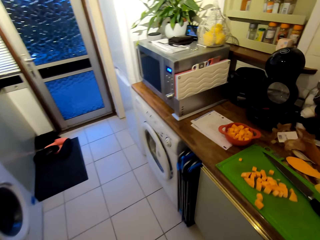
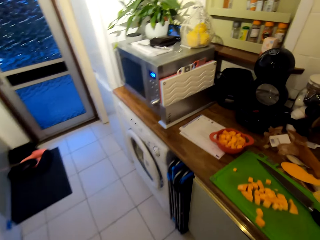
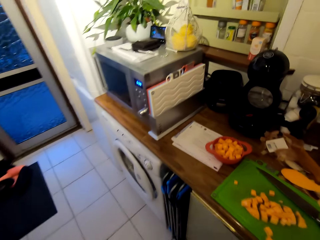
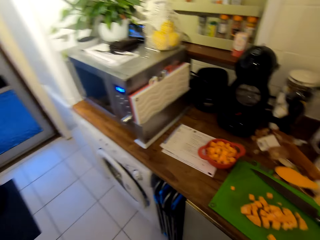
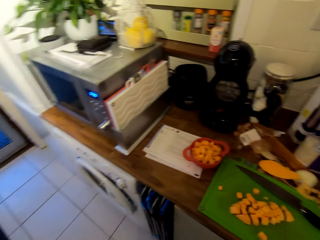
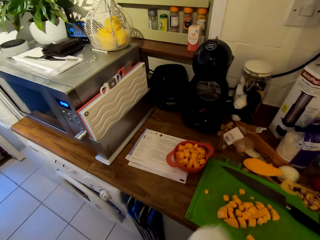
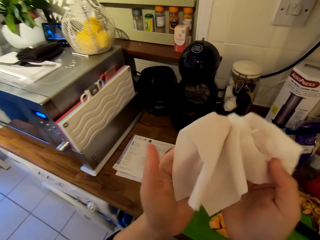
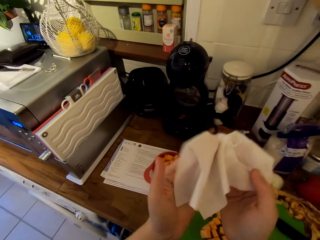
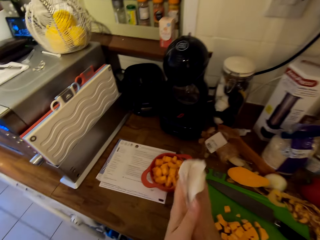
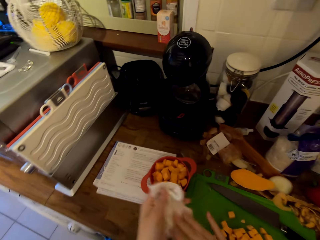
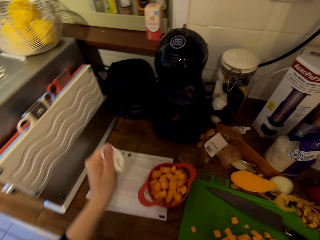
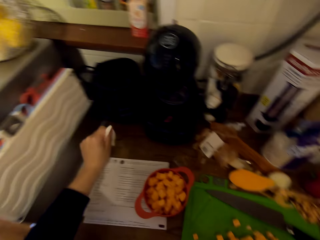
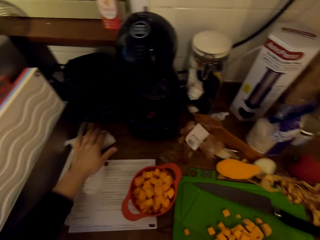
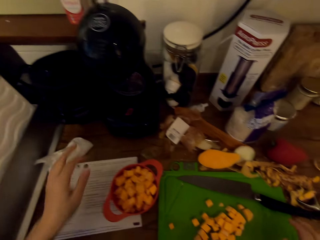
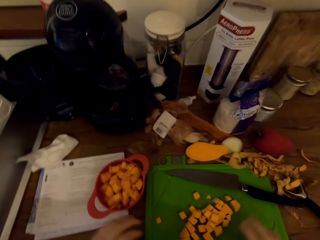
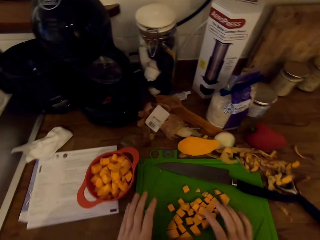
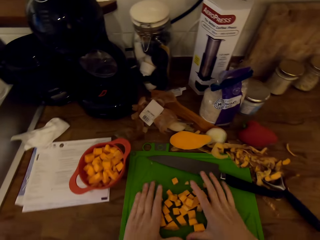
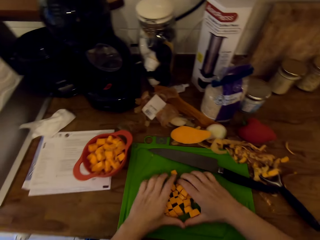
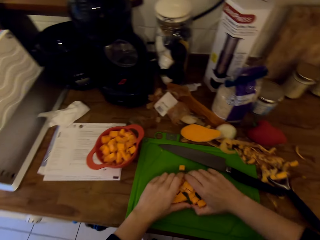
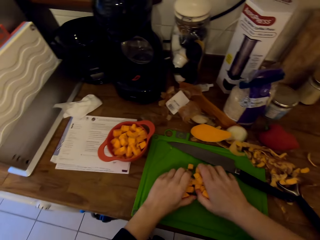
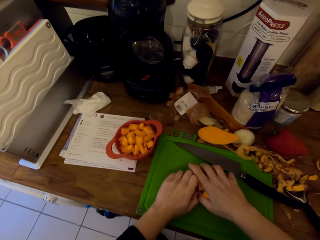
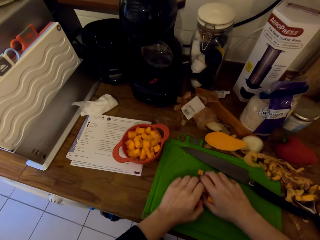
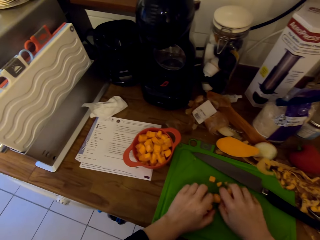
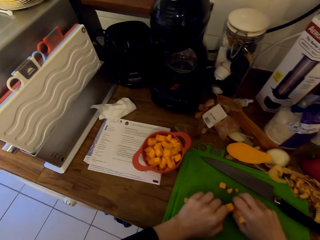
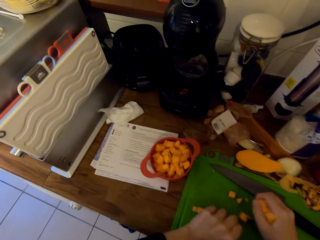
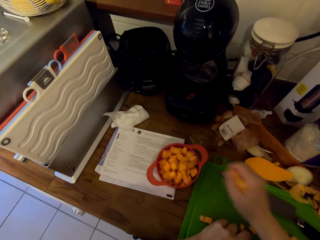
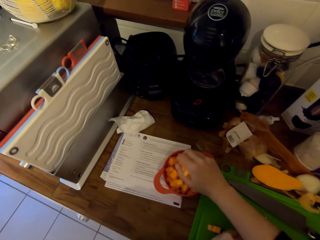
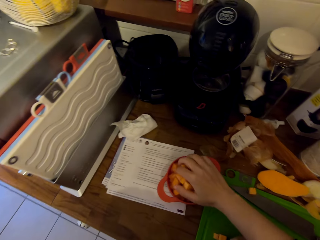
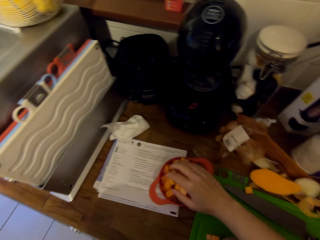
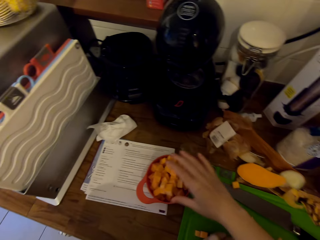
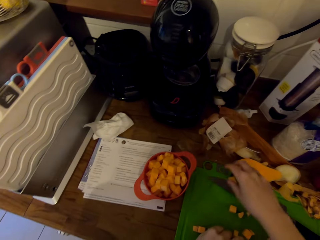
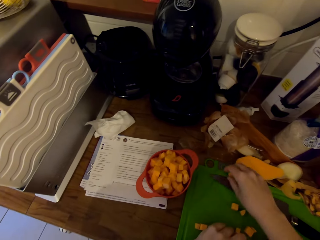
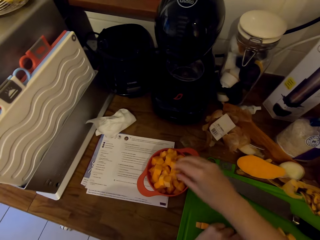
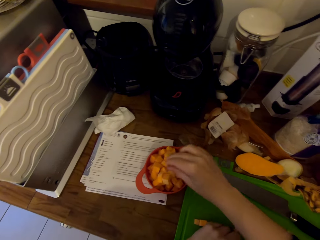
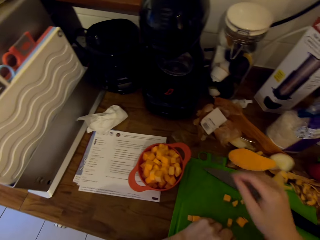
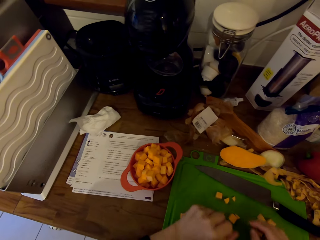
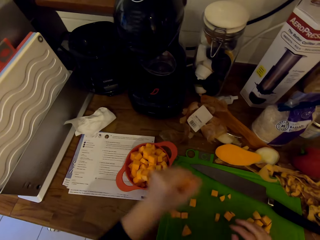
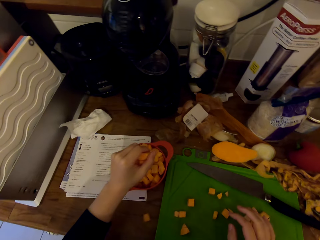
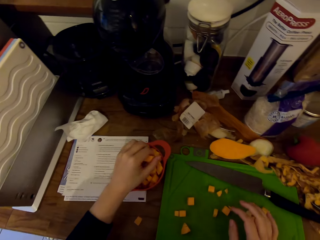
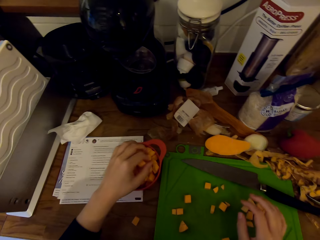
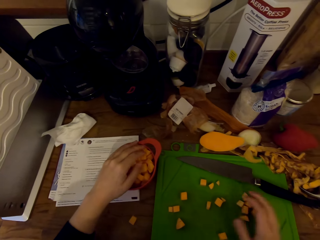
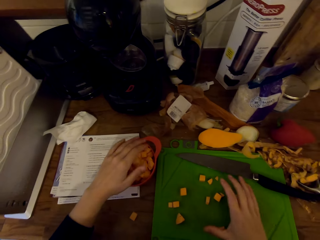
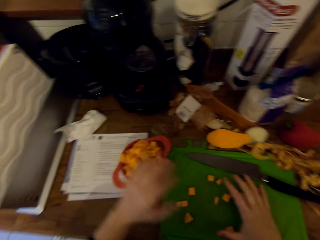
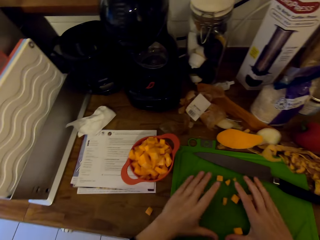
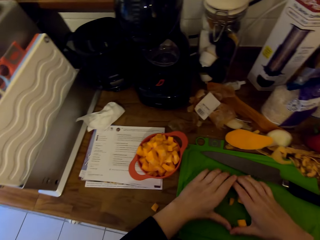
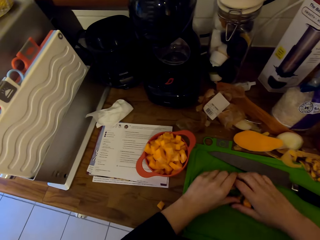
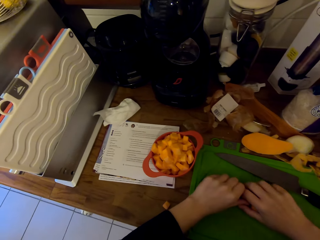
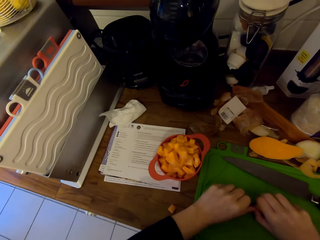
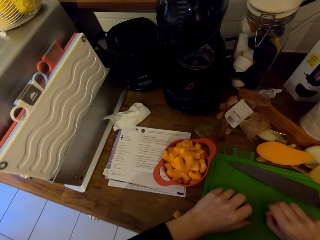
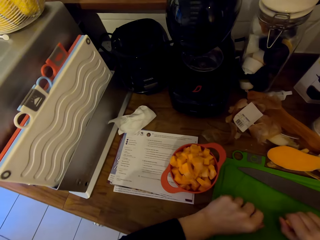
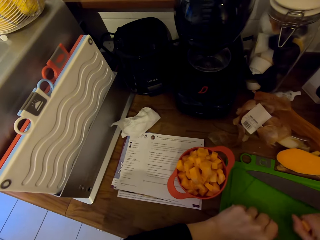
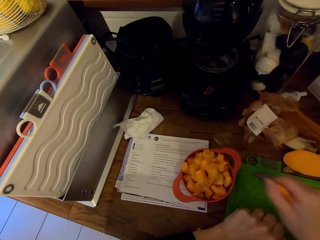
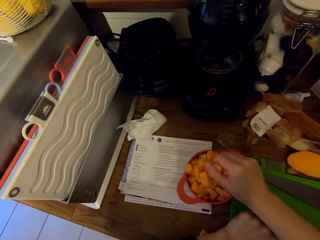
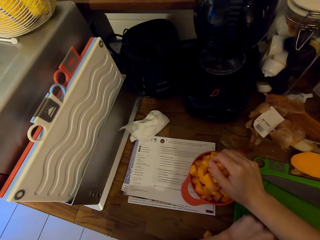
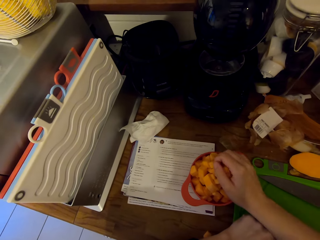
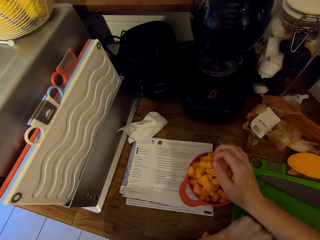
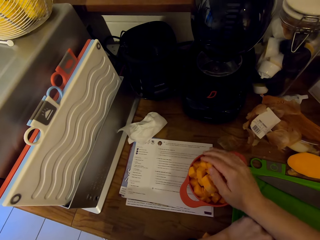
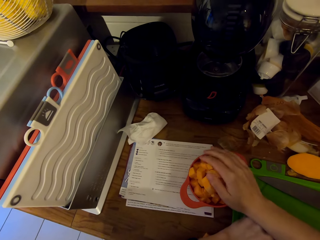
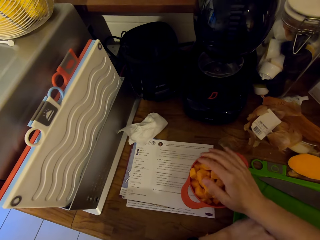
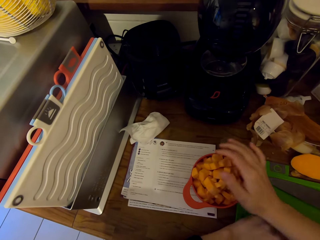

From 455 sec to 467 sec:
The camera wearer wipes their face with a paper towel. They place the paper towel on the counter. They pick the sweet potato from the chopping board and place the sweet potato in the bowl.

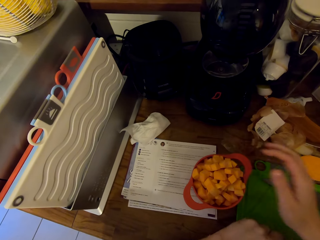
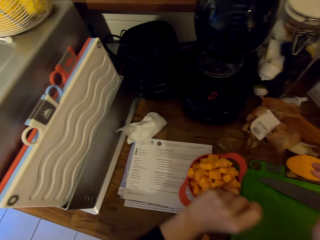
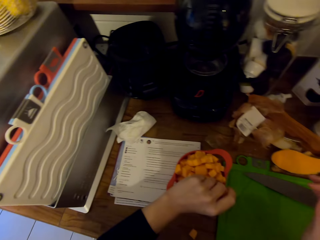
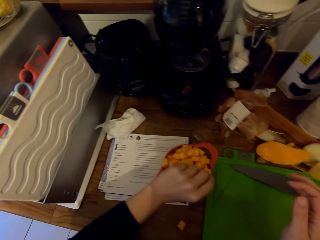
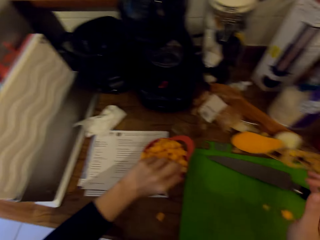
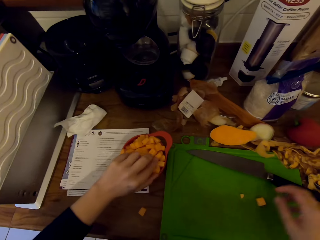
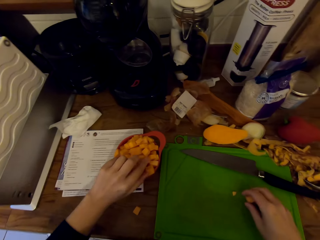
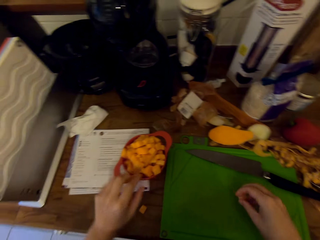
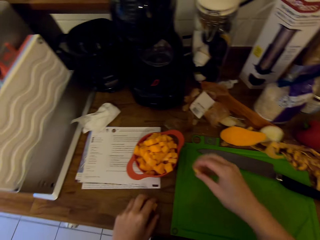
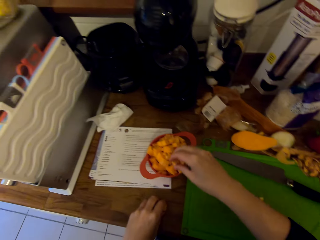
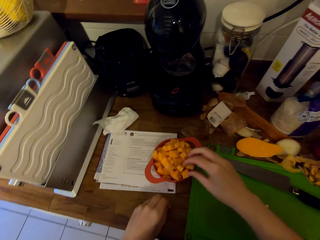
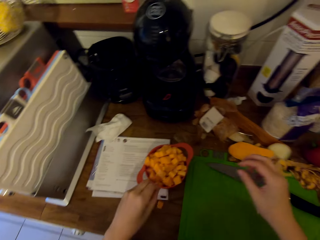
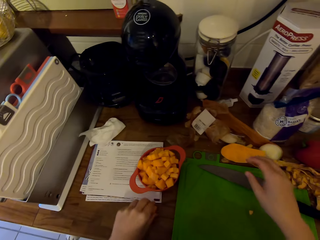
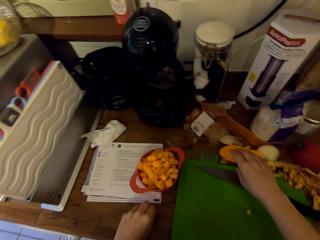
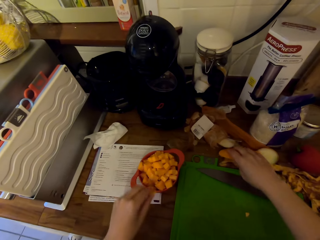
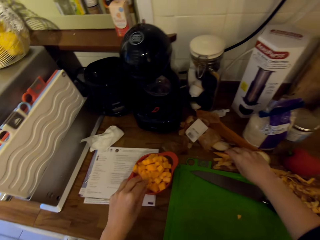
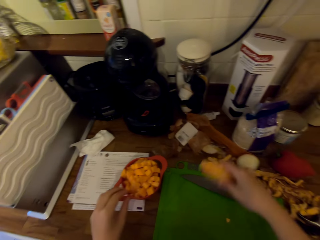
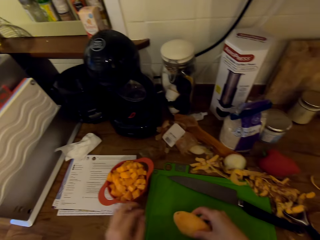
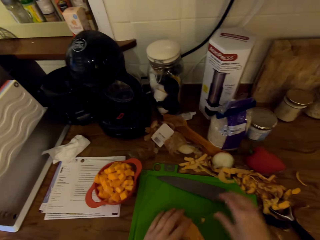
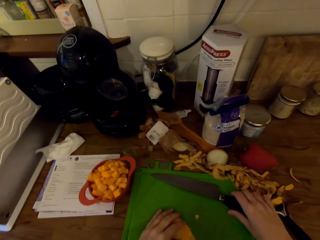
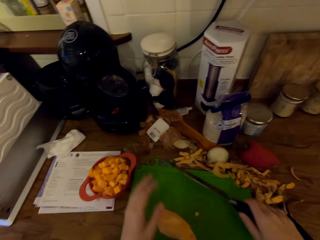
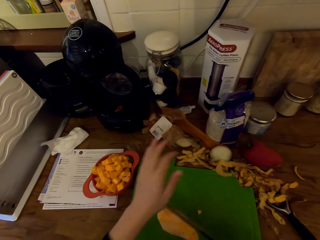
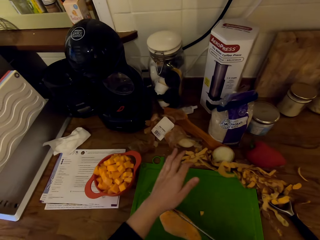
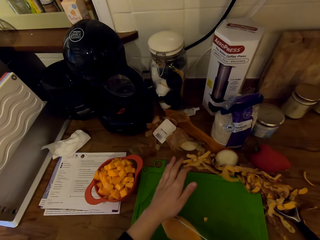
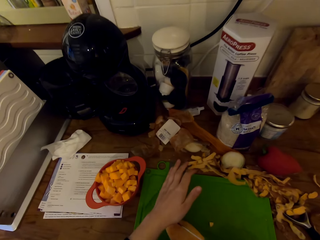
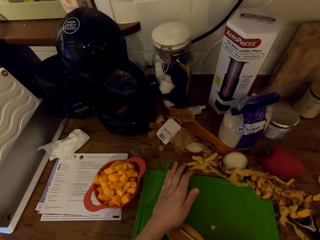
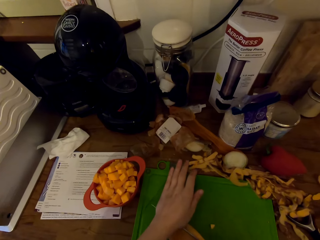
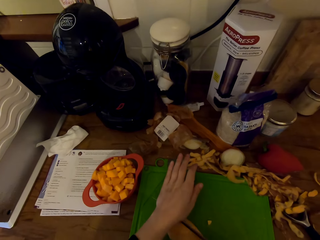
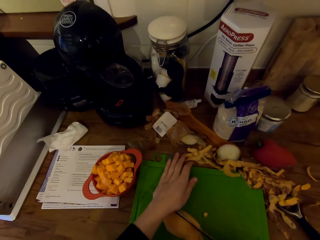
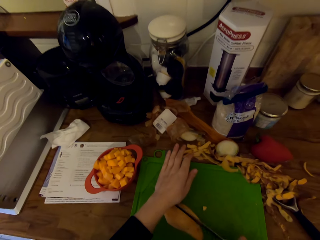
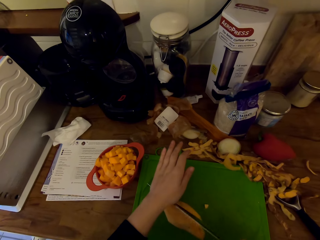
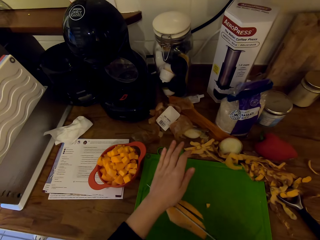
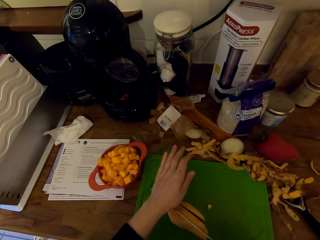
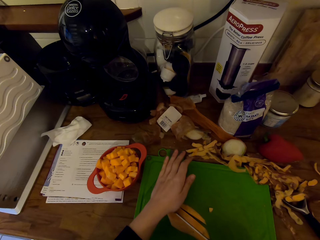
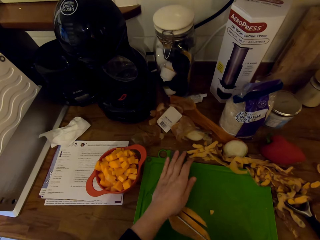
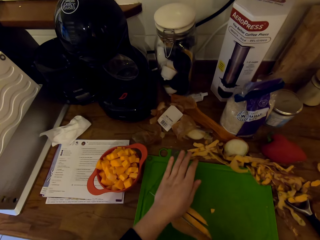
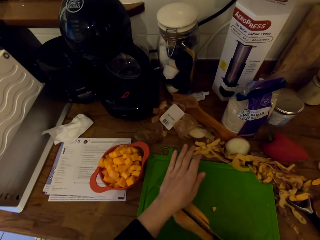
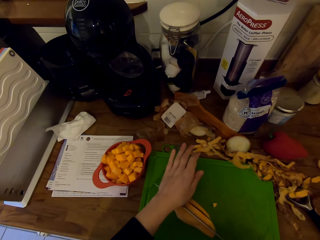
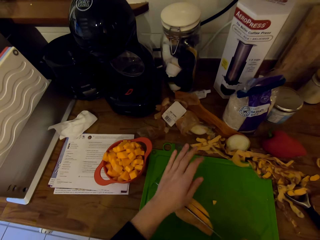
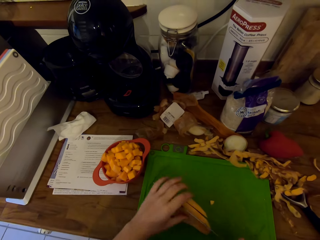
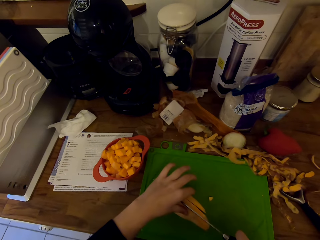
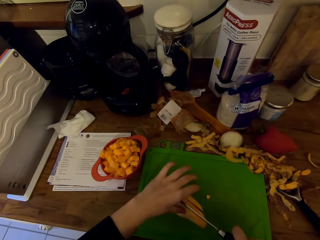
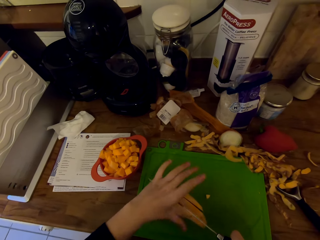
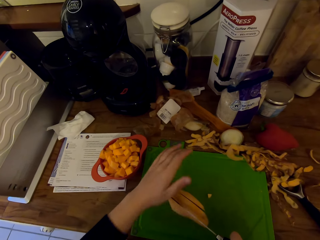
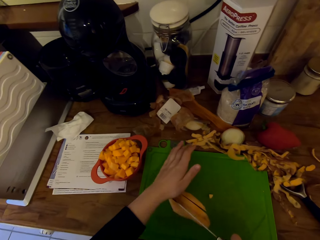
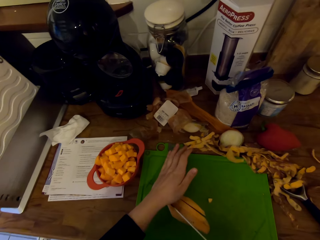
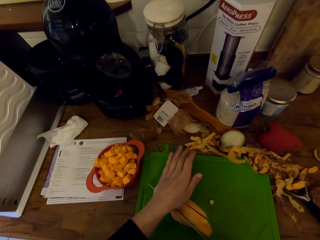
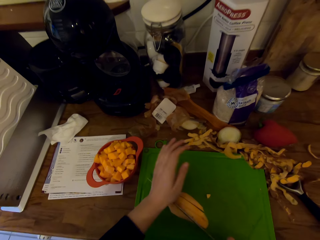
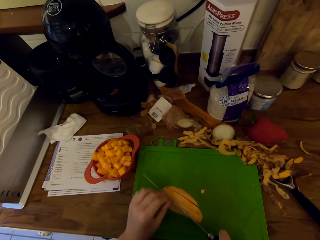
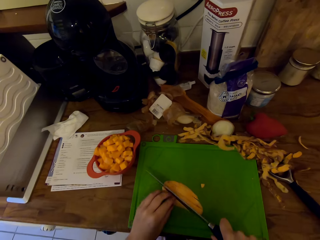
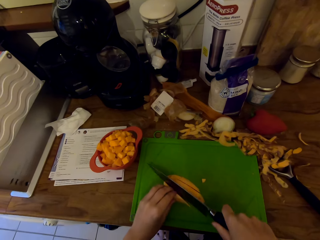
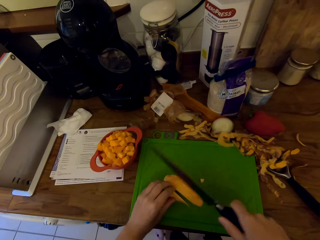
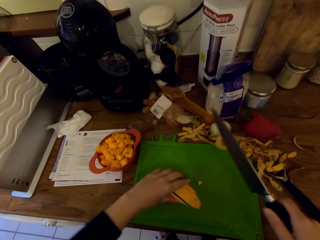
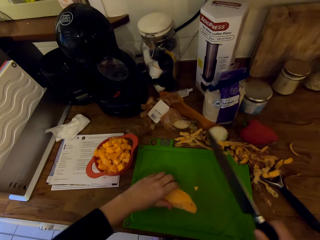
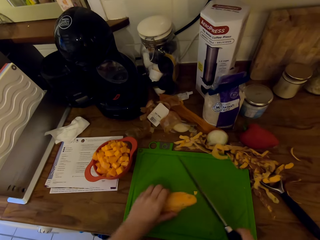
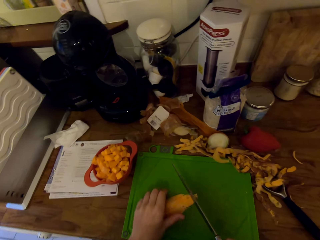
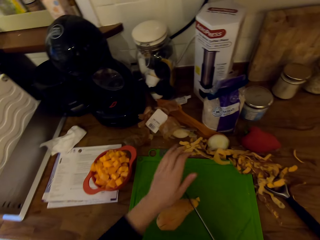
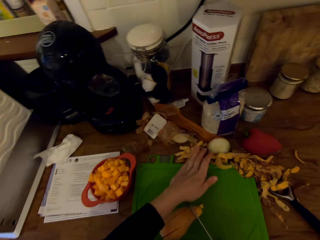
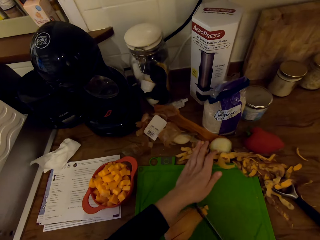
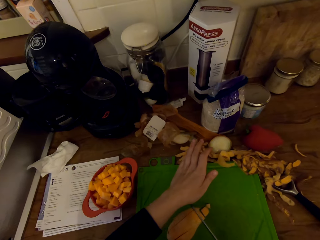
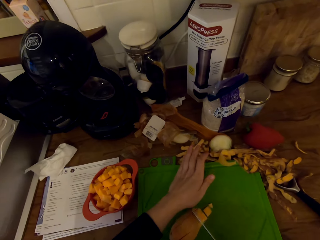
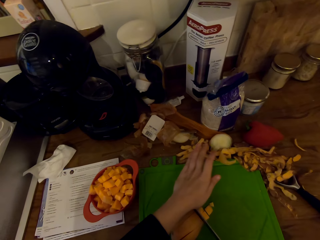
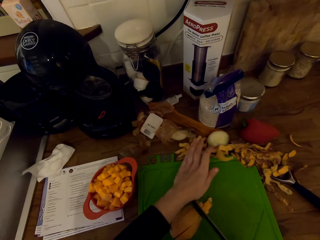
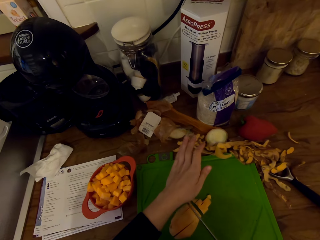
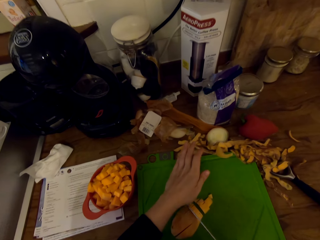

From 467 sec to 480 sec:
The camera wearer picks a sweet potato from the counter and places the sweet potato on the chopping board. They pick up a knife from the chopping board. They cut the sweet potato into pieces with the knife.
